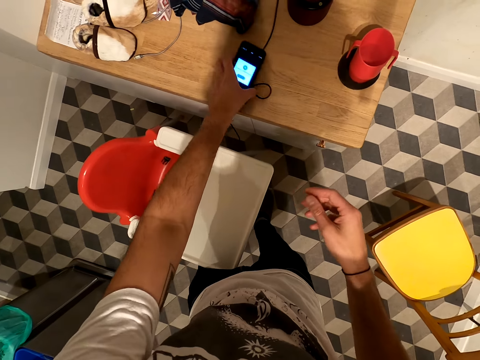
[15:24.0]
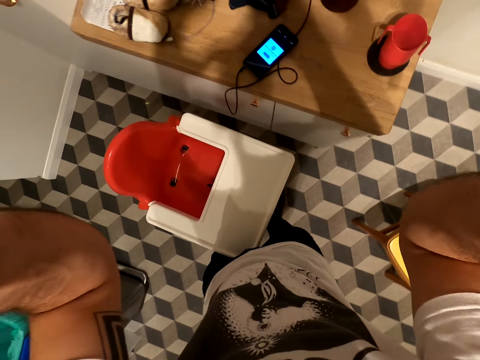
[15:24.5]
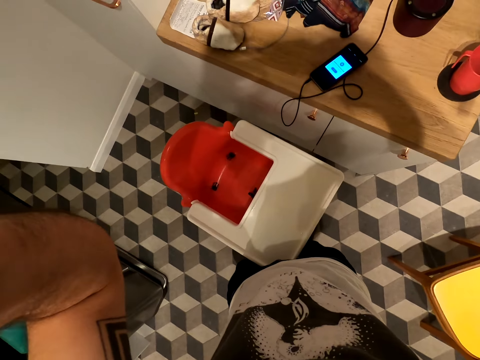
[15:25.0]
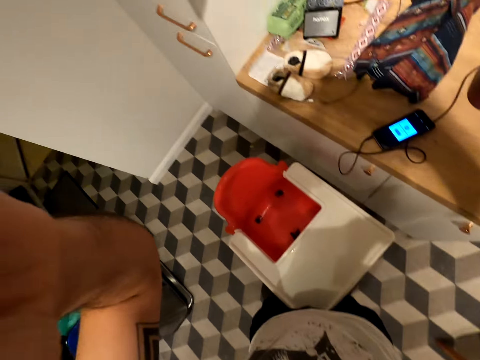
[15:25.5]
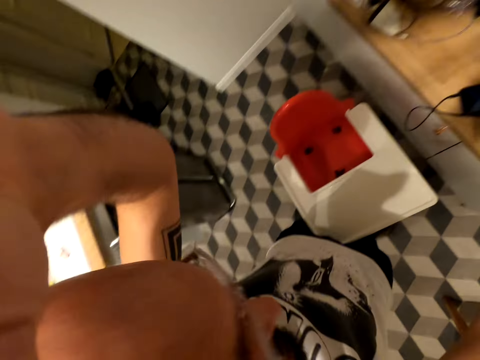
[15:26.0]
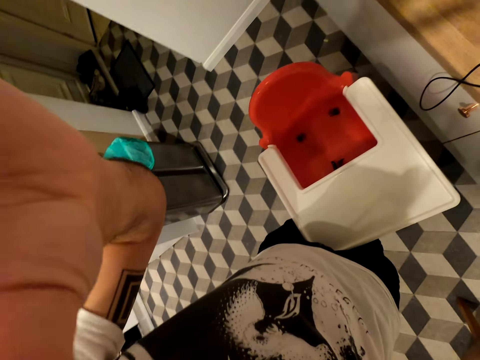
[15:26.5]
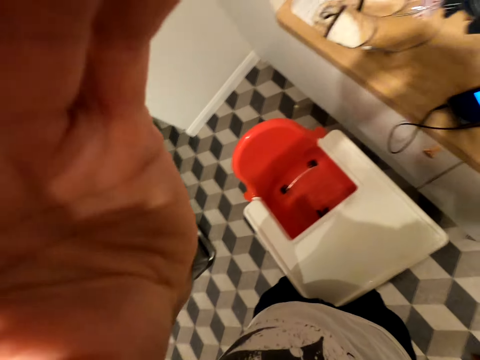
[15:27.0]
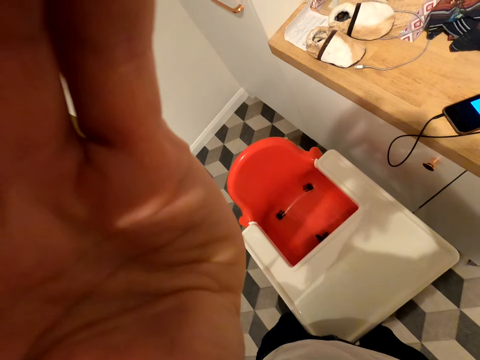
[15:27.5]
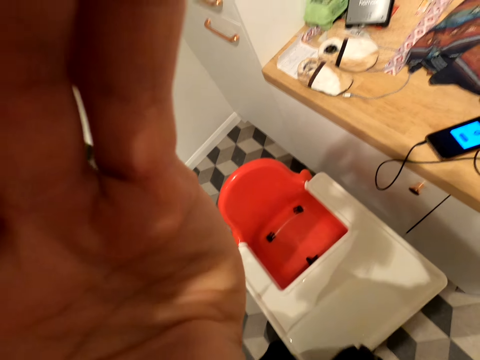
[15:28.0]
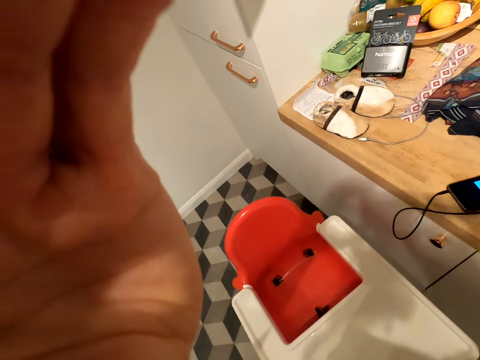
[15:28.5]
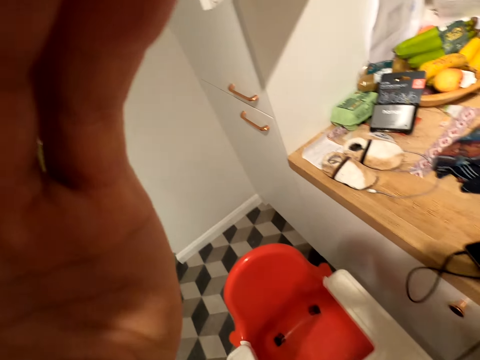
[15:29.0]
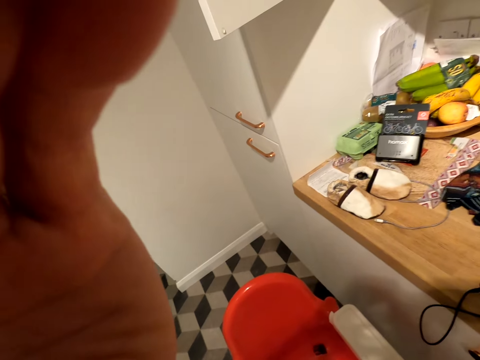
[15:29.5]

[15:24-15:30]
The camera wearer returns the phone on the countertop. They raise their hands up.
